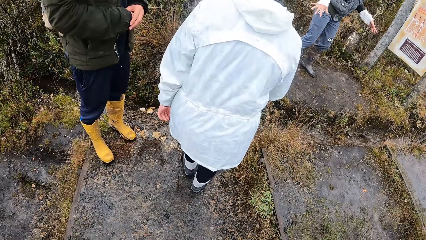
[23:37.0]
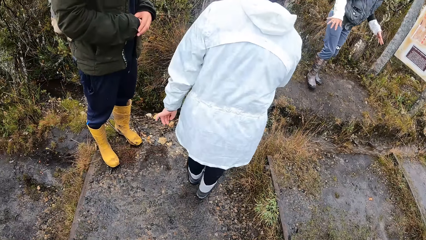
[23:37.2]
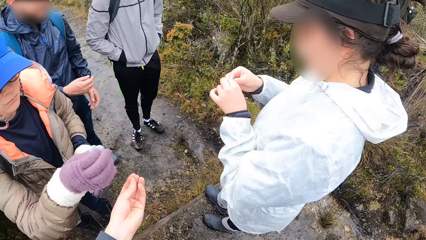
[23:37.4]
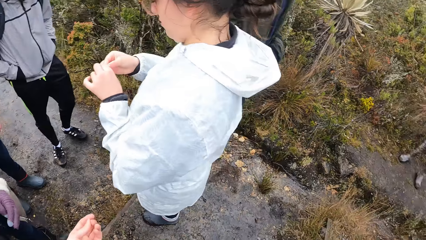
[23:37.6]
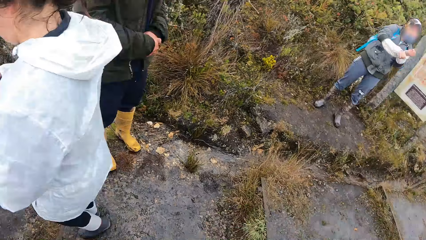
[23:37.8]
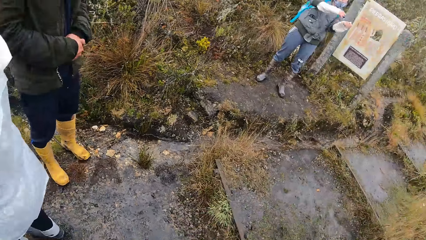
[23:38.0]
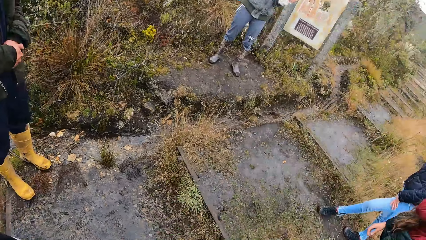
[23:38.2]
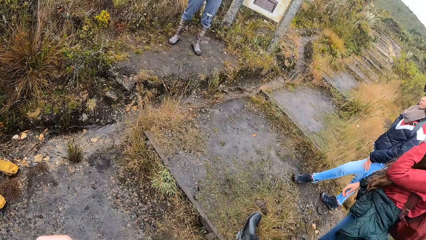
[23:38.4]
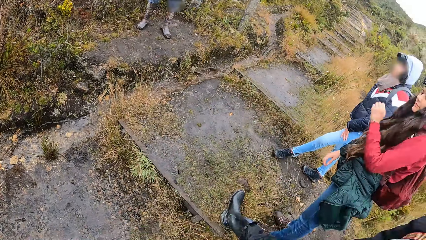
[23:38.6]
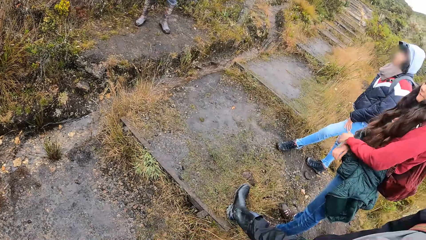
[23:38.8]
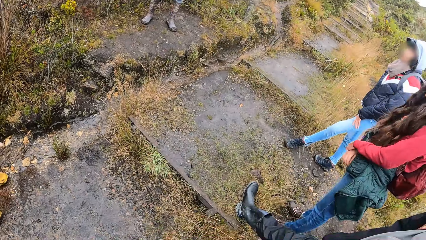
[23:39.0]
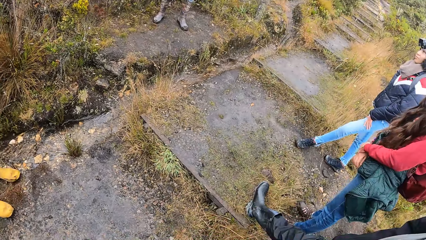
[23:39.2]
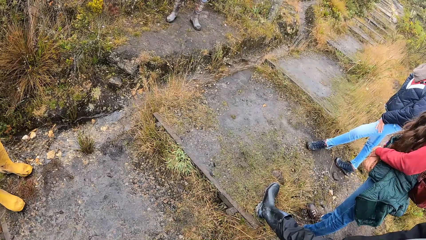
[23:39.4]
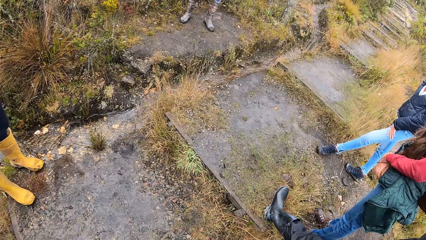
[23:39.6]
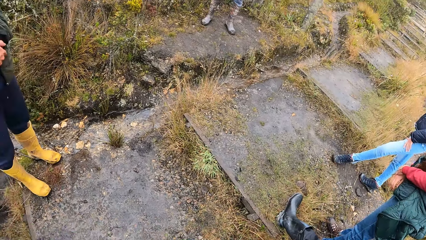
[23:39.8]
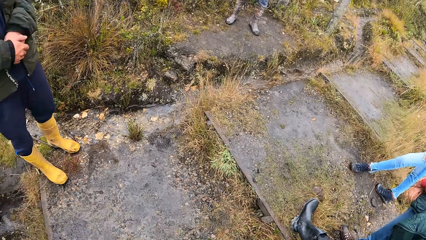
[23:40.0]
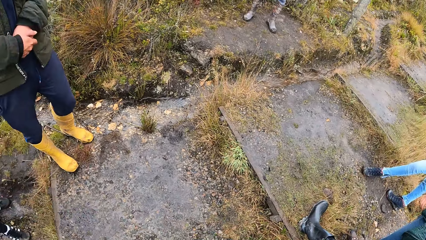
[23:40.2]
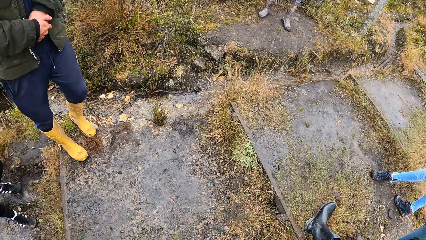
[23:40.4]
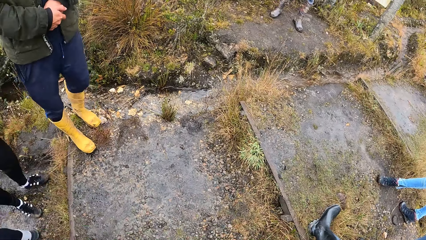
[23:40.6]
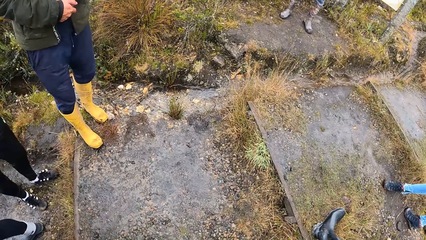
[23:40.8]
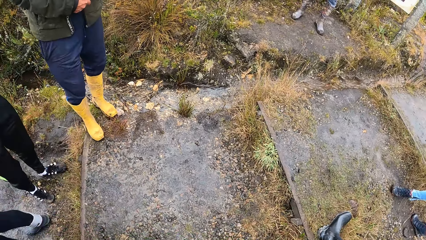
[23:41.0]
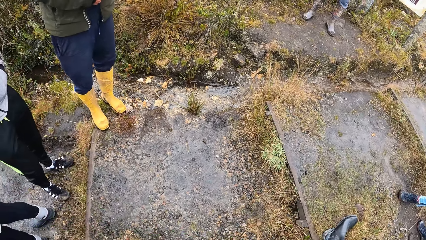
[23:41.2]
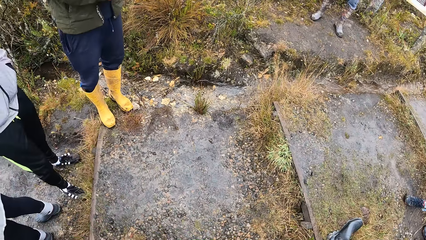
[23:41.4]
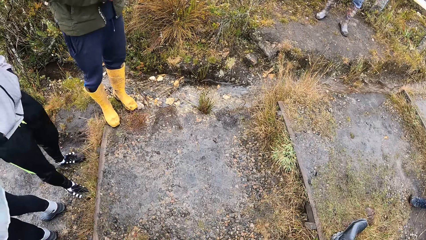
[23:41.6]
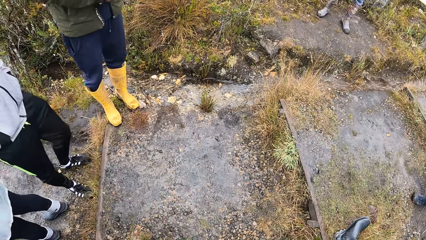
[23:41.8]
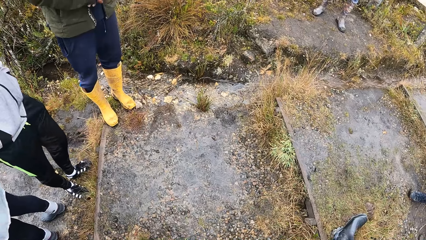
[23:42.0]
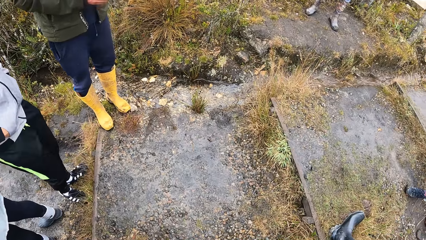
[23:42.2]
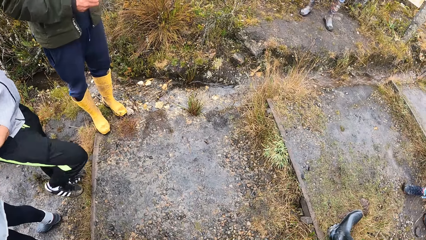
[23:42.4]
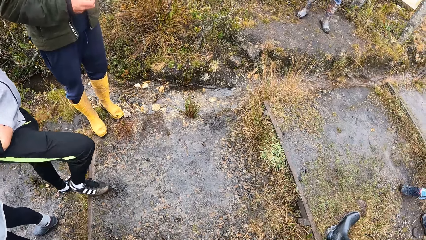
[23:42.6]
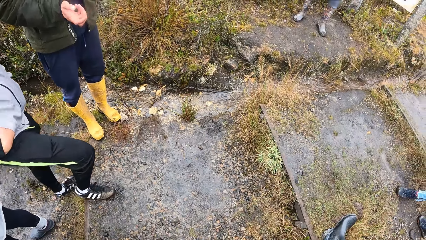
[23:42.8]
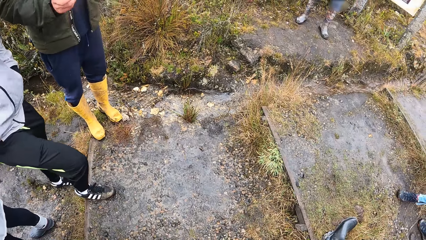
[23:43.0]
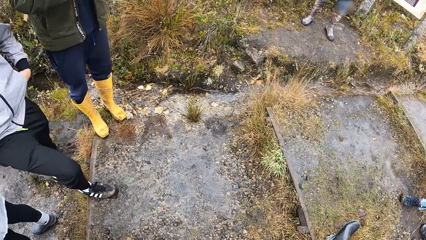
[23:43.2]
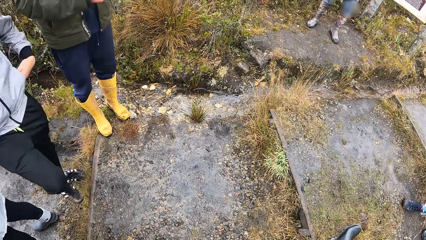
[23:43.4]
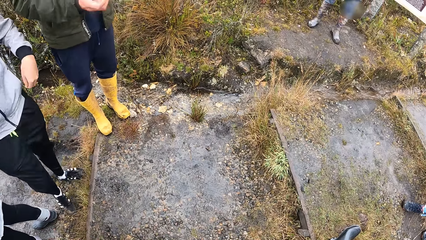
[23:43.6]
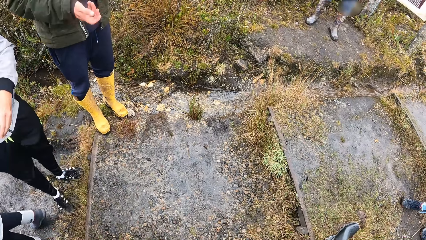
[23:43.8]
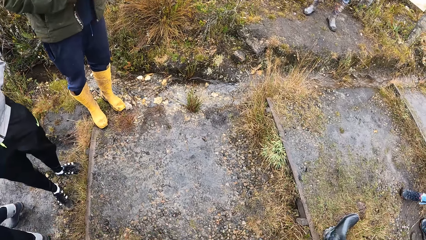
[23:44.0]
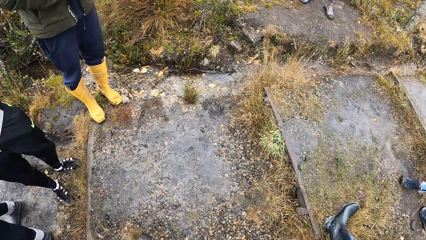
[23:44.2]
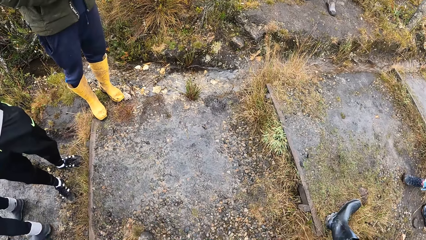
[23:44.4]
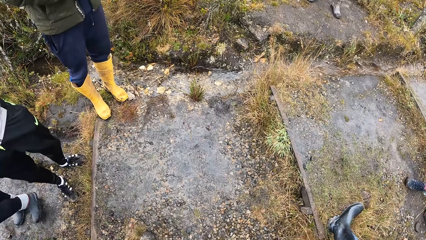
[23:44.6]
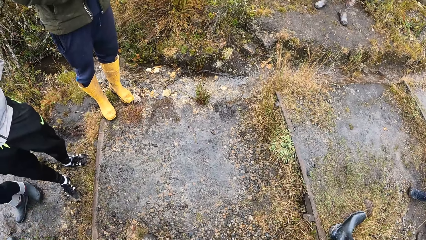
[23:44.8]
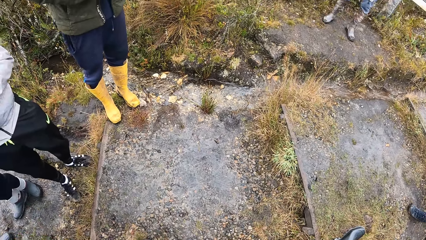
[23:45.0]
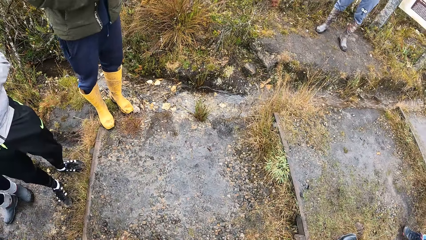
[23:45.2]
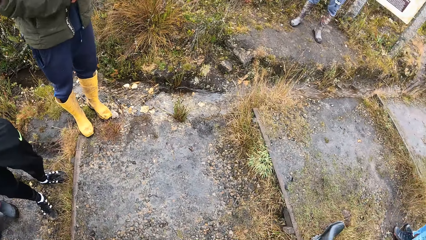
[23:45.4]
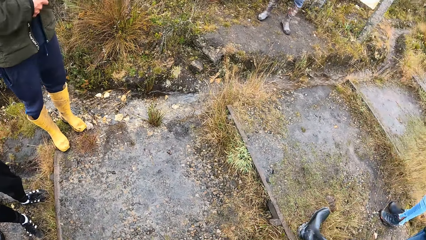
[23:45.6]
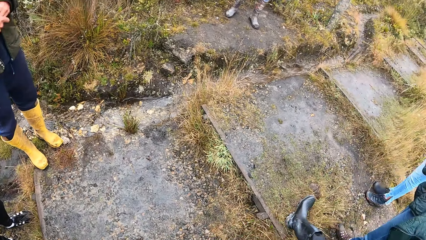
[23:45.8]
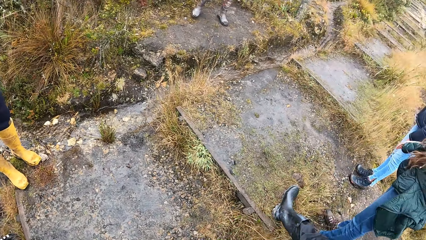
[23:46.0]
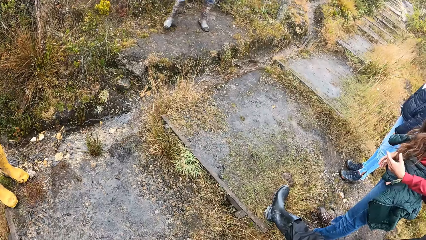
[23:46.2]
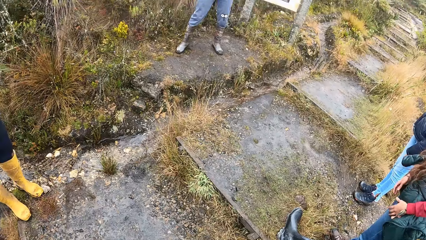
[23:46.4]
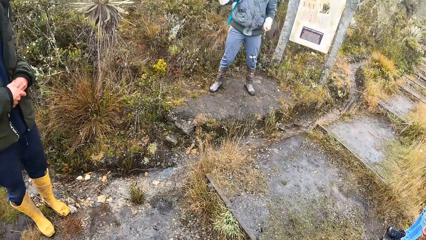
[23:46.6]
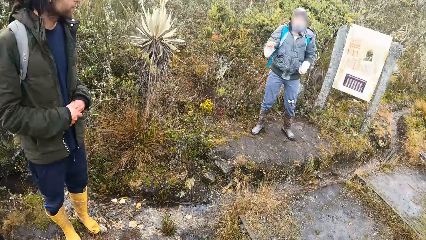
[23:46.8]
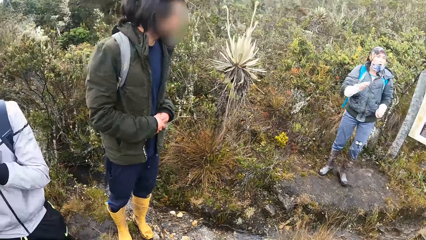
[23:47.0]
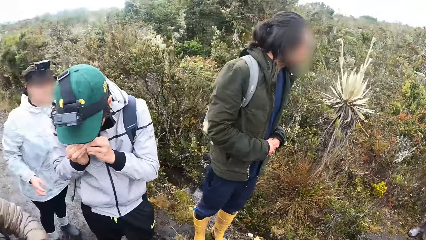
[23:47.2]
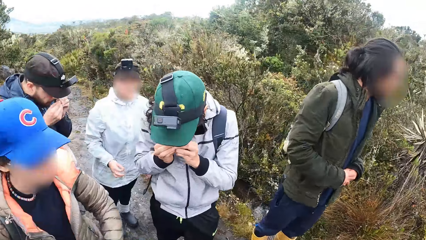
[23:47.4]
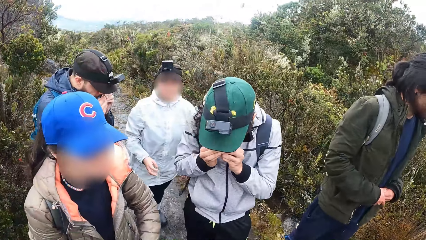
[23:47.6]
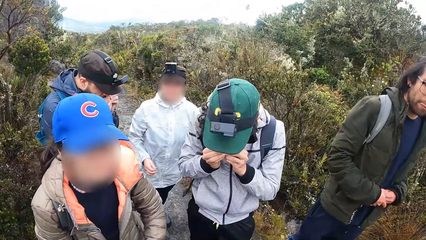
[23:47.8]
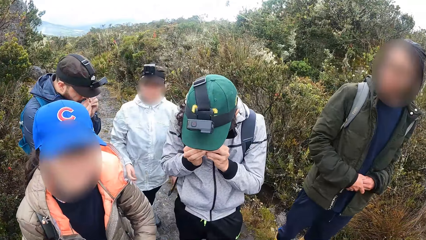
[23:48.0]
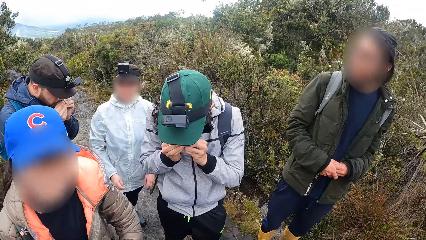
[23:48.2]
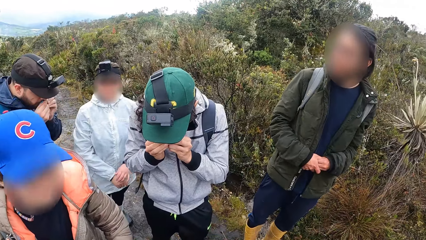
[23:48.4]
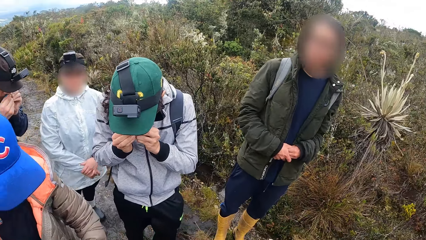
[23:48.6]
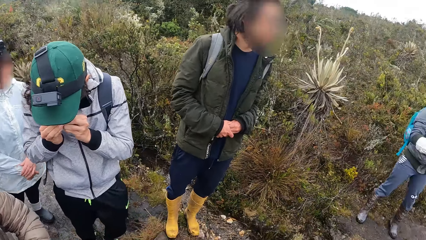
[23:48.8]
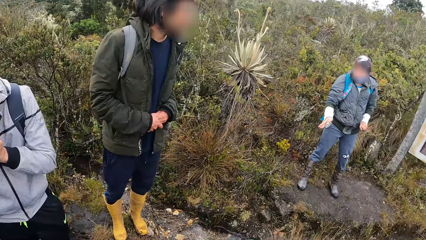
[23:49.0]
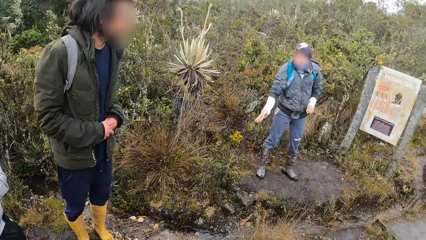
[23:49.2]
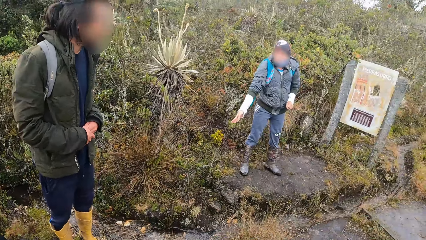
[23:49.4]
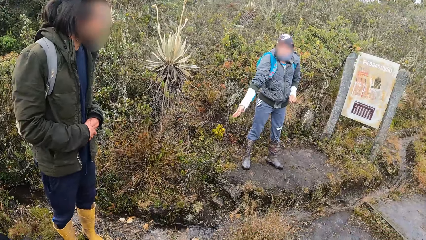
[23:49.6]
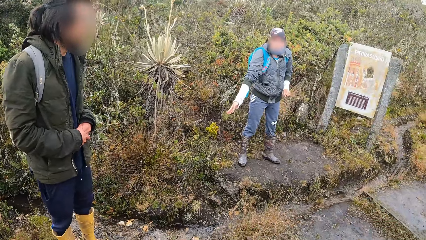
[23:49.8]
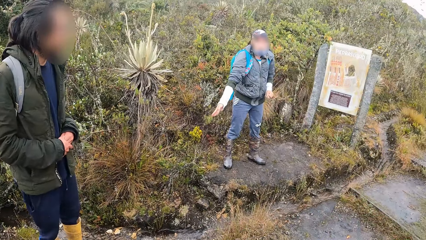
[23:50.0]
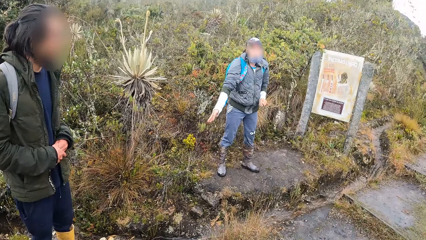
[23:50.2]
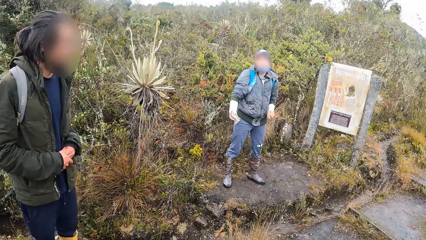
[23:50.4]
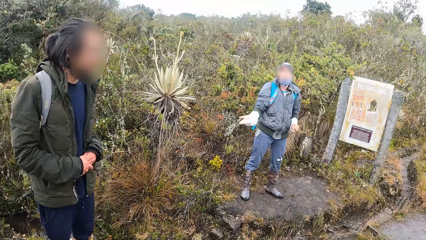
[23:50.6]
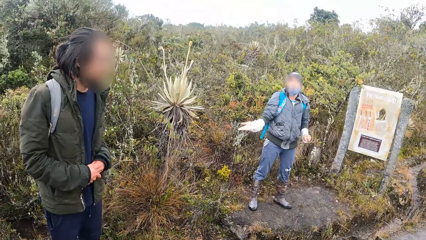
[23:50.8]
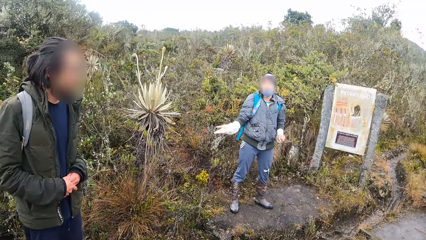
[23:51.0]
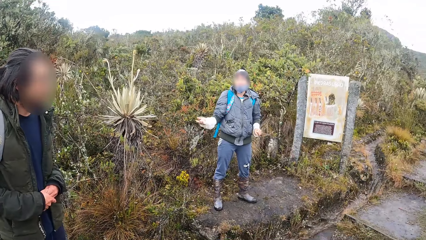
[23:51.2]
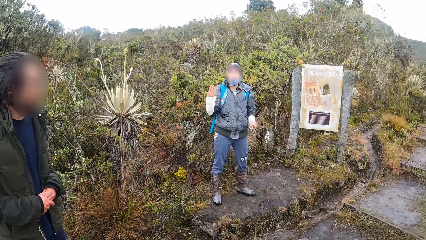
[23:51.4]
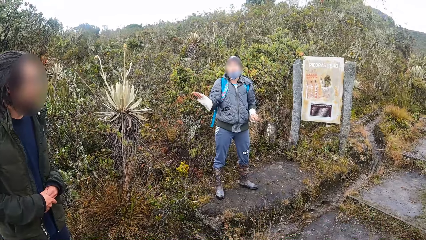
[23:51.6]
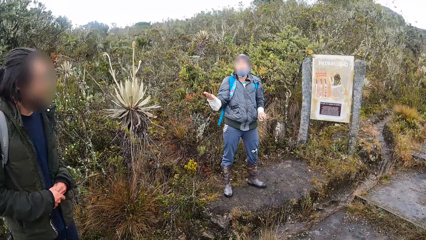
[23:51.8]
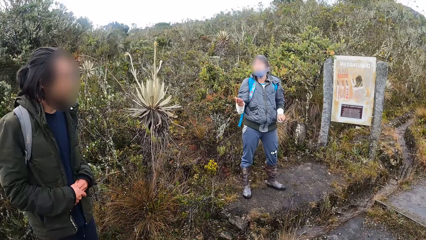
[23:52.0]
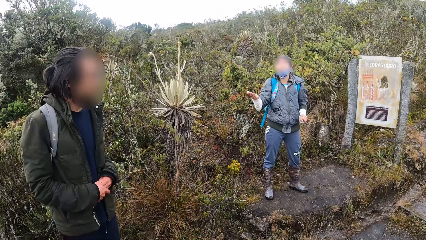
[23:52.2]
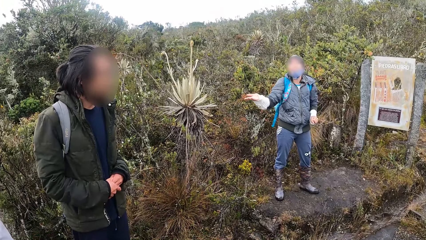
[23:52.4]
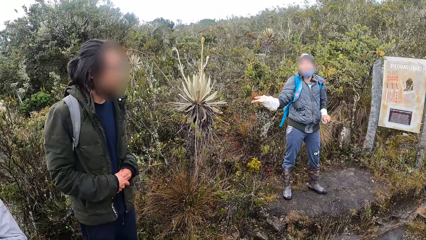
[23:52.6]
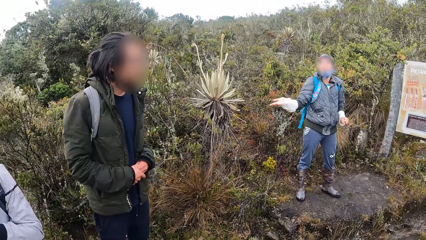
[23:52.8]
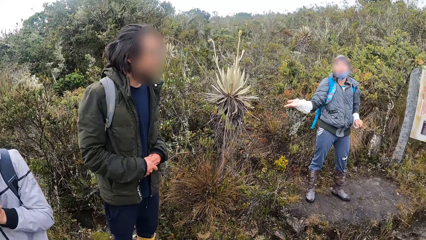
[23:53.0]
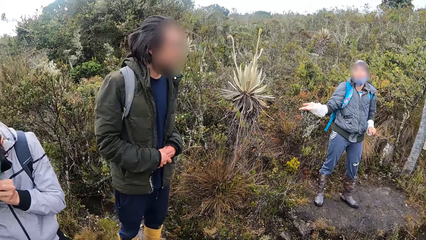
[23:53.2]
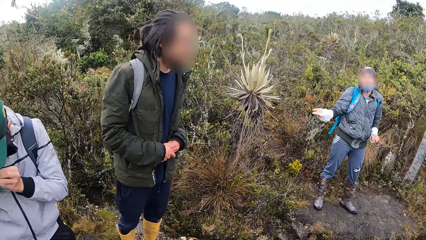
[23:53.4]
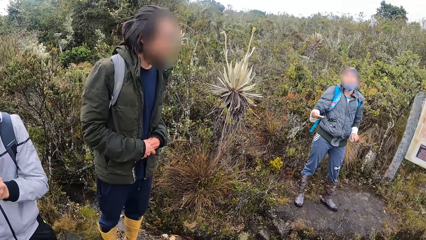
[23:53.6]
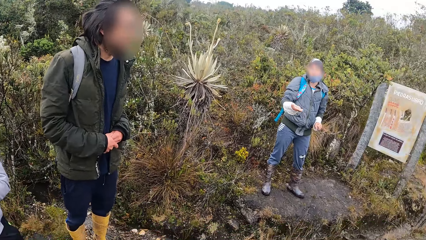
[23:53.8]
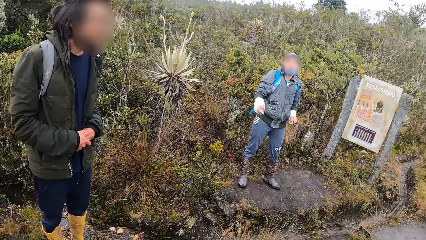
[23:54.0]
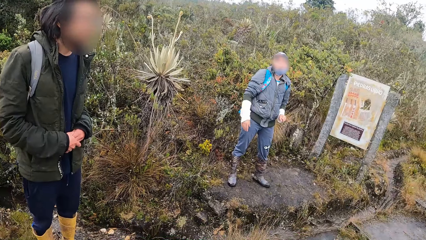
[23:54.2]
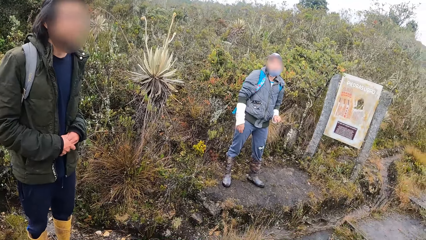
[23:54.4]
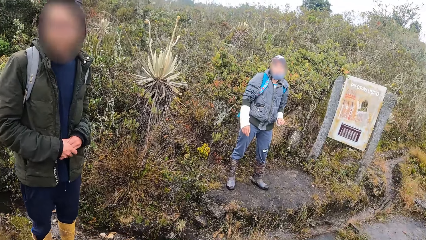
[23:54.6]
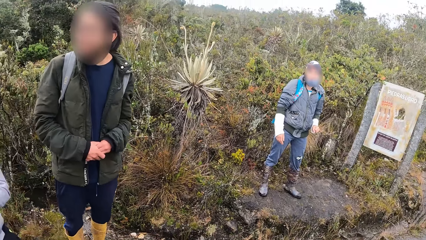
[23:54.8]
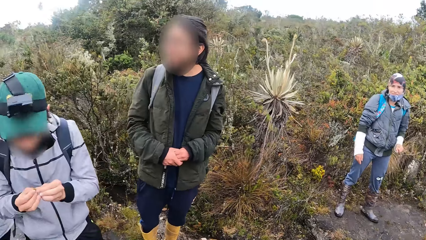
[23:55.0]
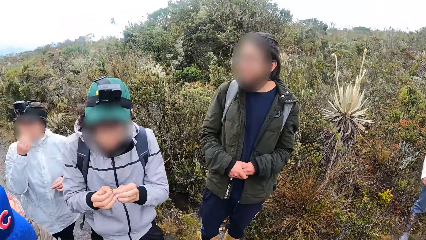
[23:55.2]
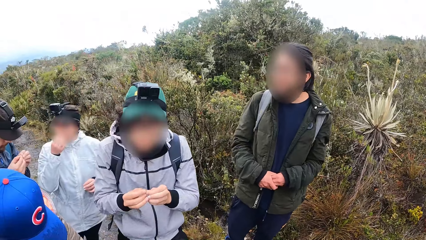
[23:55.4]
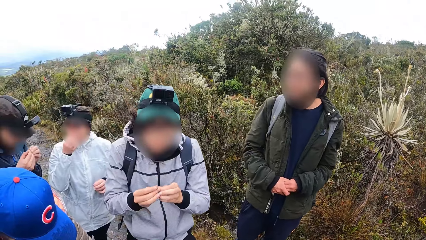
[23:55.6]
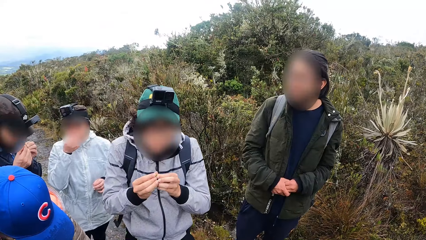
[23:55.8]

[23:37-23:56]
The camera wearer gives the leaf to a man with her right hand. A woman interacts with the camera wearer and the group of people by the mountains. The woman talks while lifting her hands.
